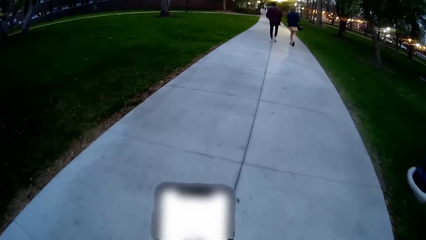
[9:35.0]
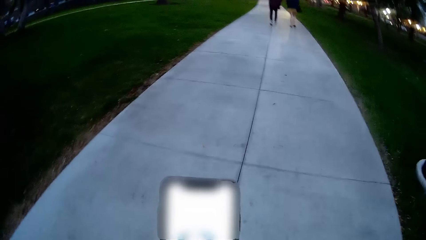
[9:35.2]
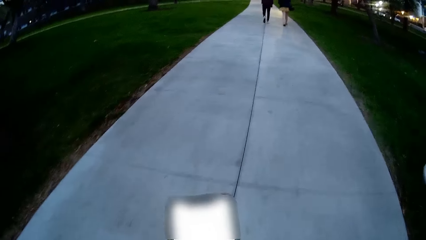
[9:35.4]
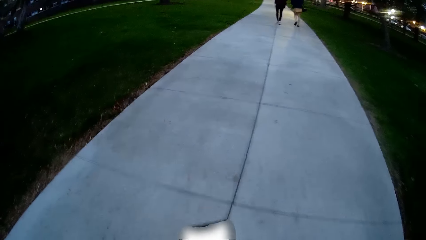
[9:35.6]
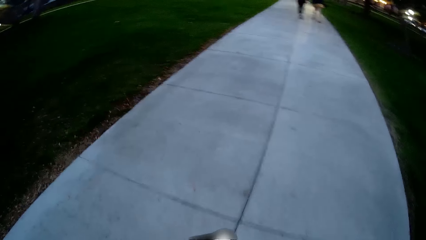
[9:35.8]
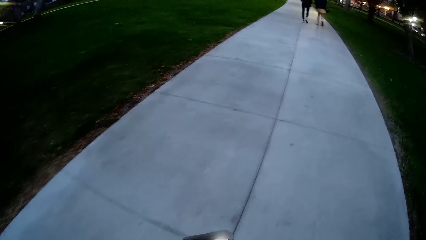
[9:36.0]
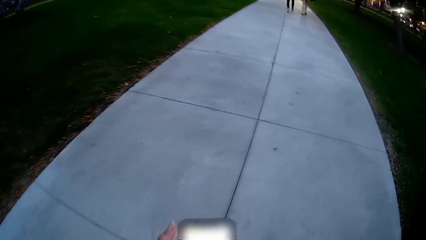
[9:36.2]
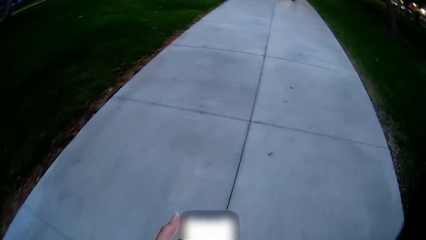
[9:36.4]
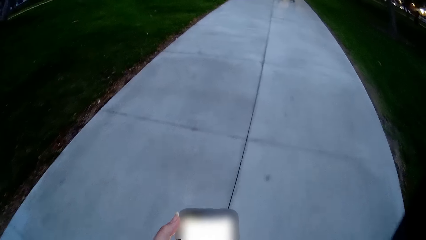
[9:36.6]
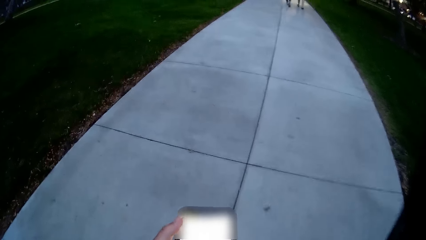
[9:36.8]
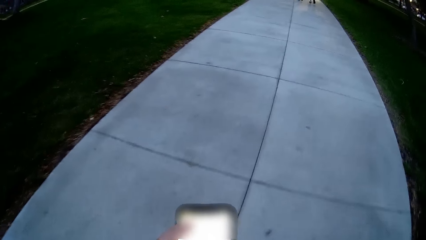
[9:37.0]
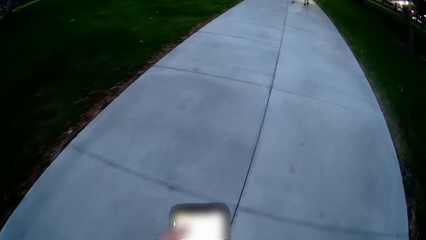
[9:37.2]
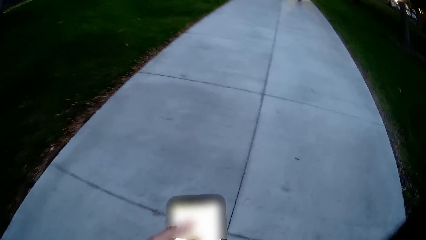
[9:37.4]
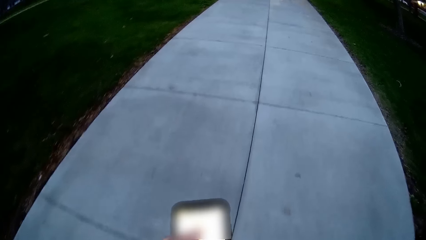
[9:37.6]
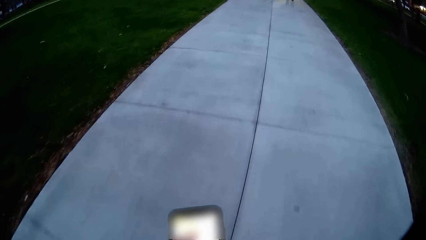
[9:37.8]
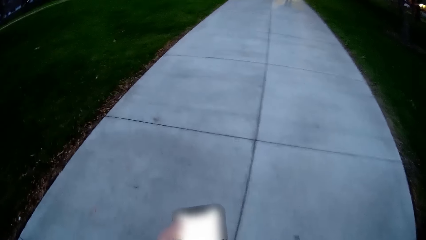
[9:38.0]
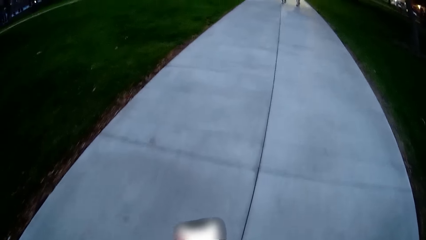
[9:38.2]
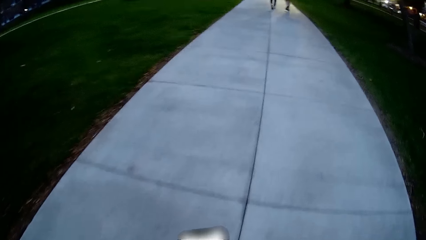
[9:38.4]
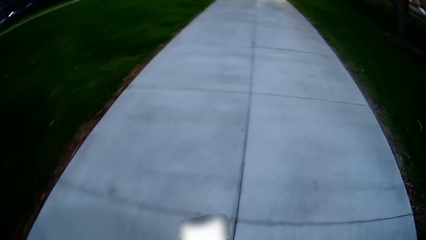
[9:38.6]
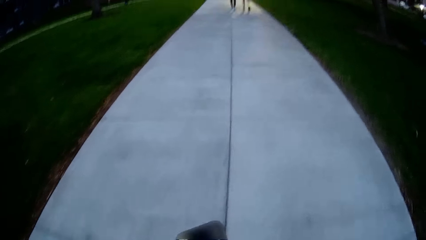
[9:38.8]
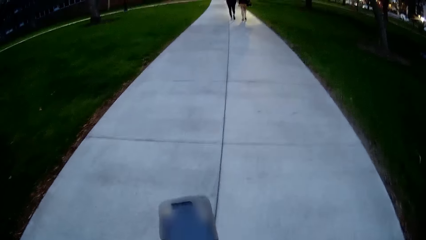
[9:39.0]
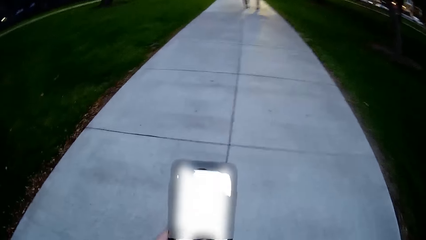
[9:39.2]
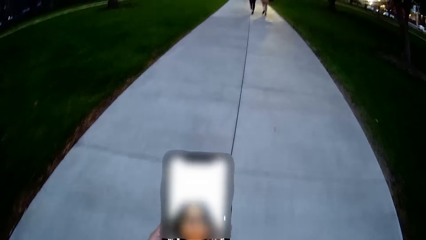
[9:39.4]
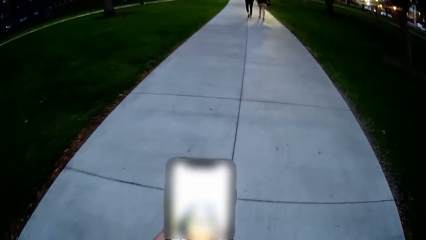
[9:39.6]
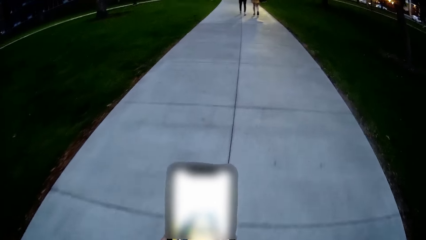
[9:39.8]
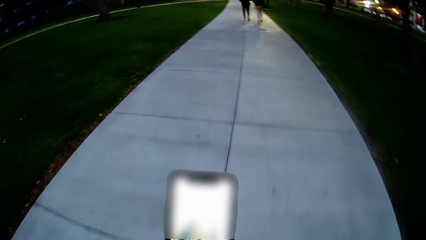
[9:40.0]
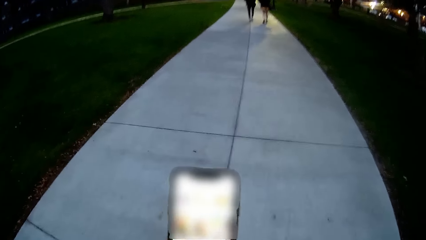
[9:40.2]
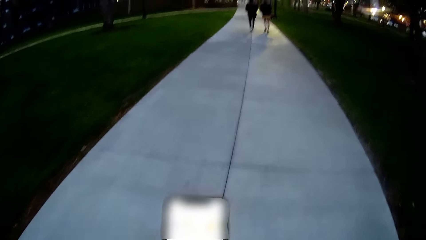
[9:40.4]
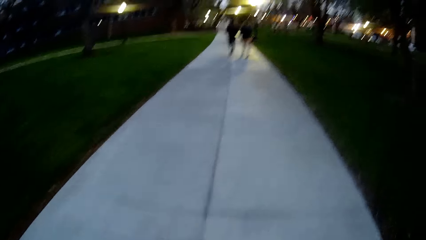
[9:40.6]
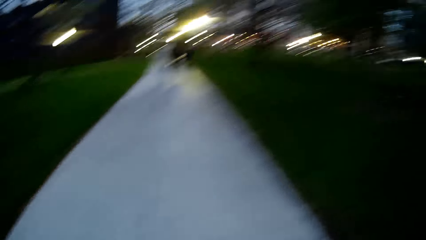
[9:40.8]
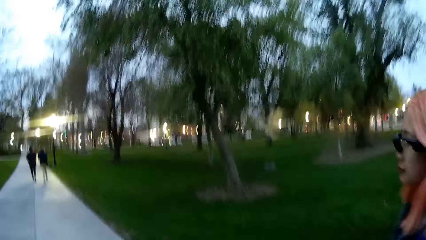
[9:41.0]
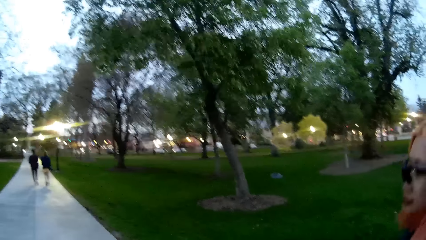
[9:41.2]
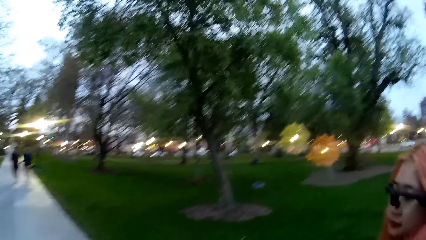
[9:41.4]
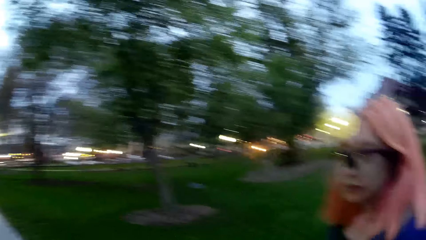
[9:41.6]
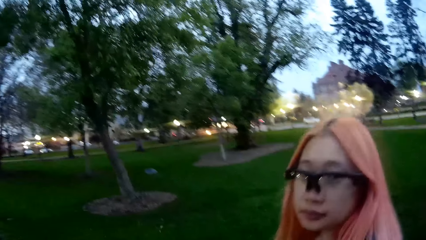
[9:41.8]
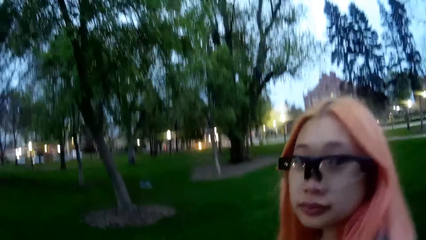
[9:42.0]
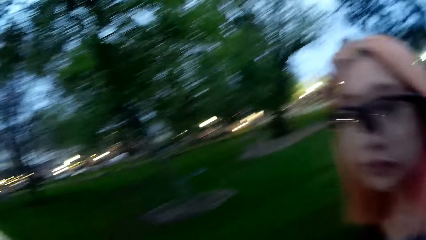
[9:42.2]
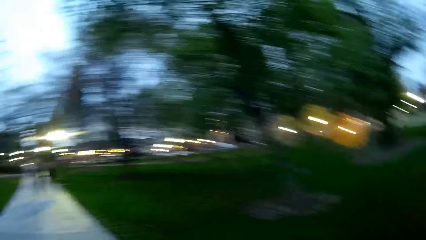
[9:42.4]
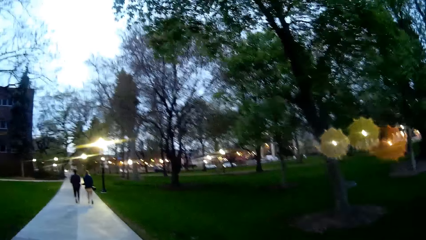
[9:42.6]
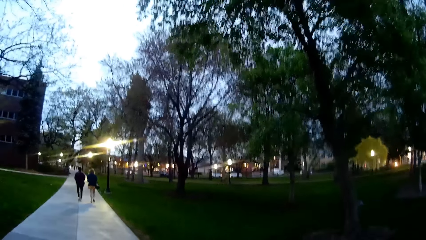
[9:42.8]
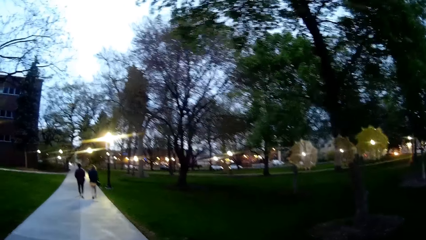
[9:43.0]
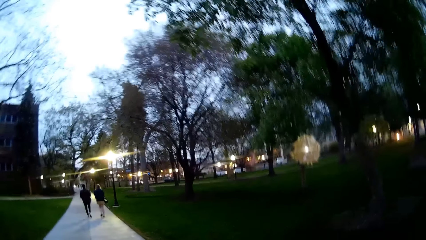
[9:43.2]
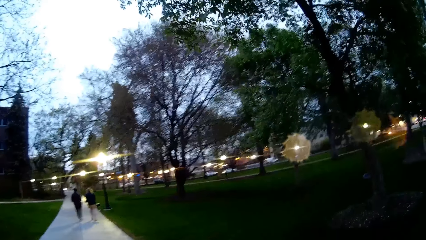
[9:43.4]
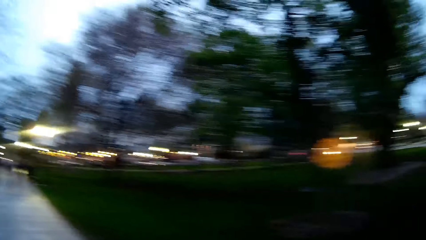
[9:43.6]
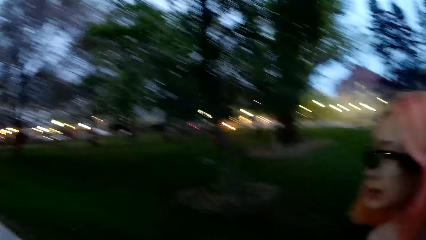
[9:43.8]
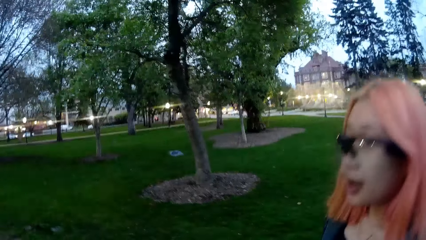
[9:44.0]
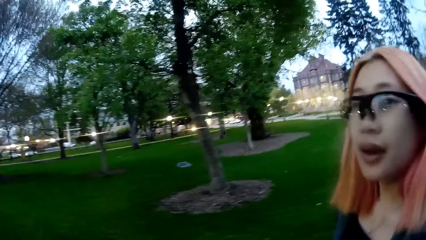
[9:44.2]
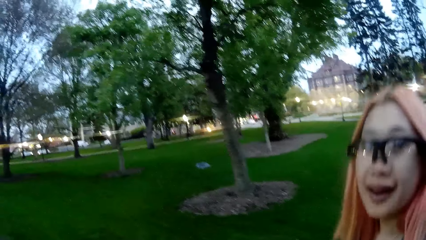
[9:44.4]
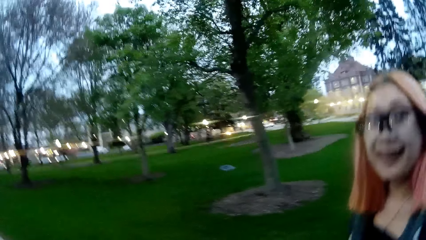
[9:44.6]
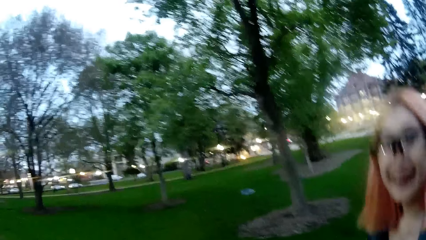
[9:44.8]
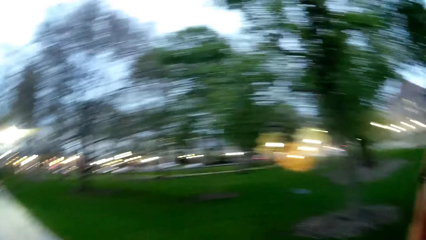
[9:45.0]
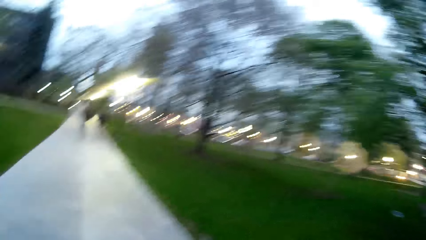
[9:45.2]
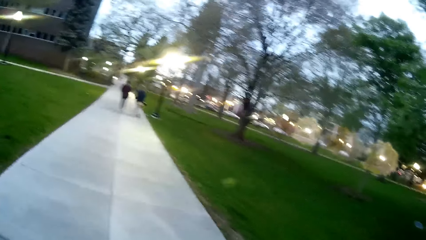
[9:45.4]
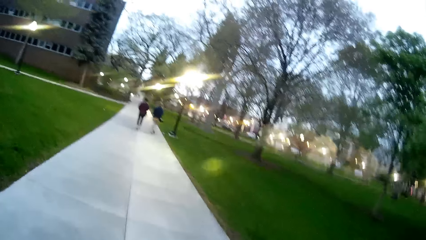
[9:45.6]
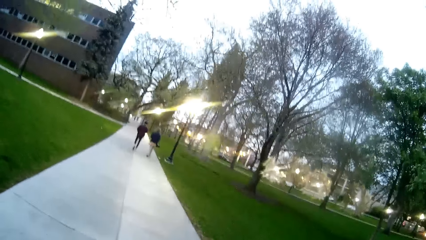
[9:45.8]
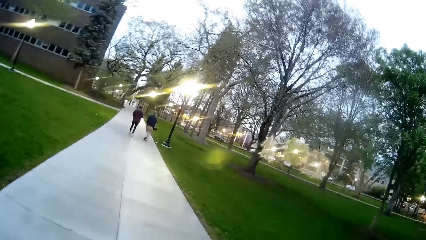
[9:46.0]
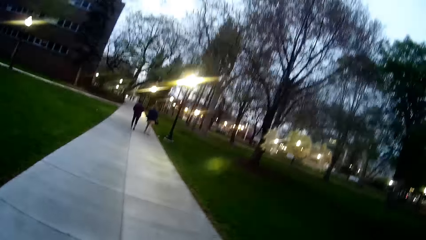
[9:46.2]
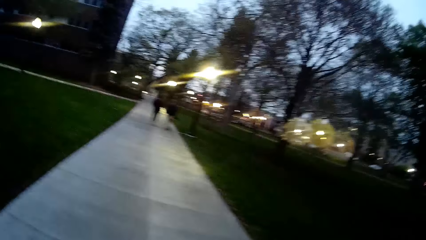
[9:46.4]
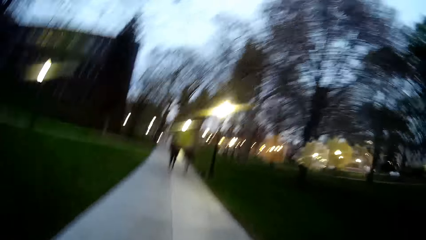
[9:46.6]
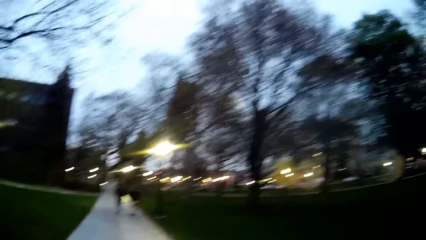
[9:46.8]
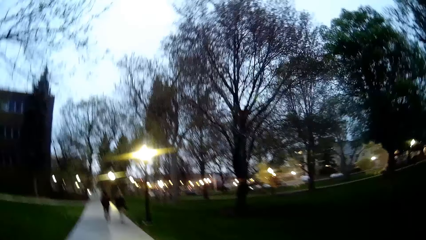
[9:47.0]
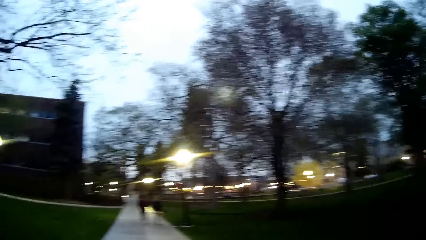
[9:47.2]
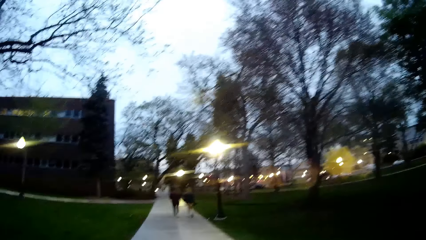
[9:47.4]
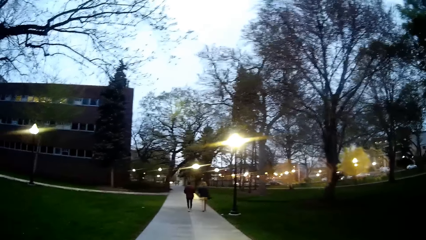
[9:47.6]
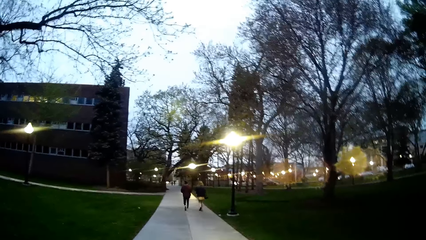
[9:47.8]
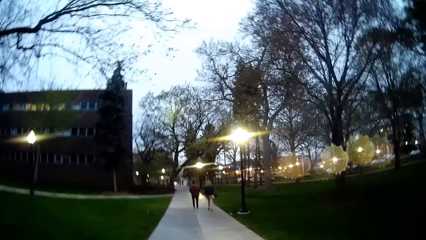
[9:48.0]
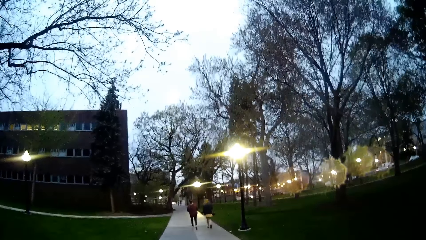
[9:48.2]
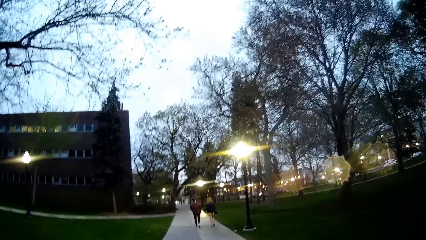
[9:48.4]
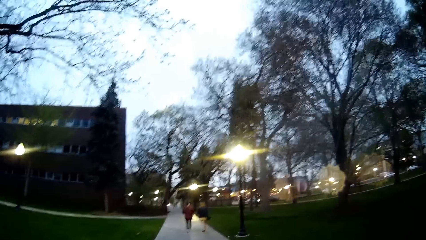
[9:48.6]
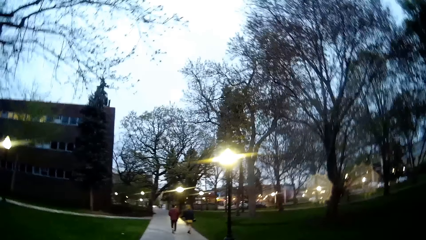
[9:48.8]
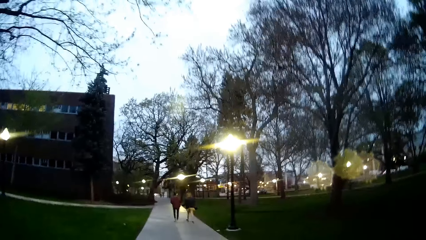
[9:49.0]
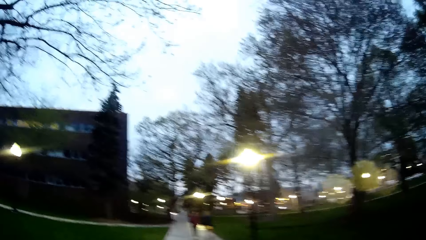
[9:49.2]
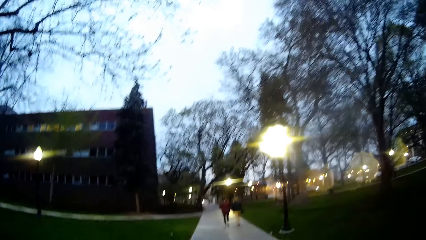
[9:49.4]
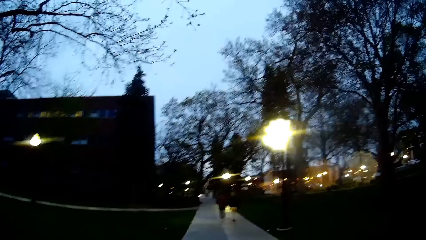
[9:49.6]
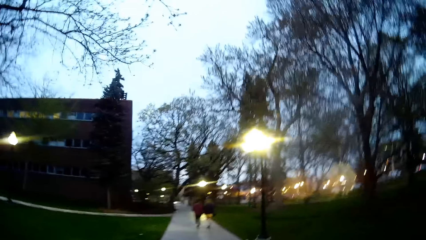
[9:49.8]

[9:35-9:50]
The camera wearer holds the mobile phone with both hands. They look around. They converse with a woman.
